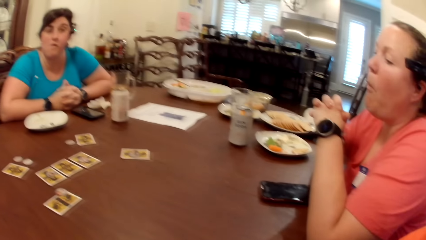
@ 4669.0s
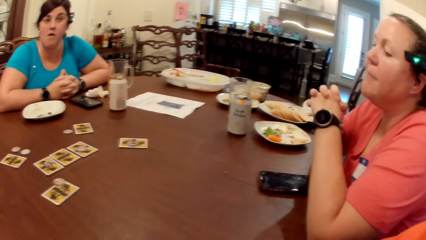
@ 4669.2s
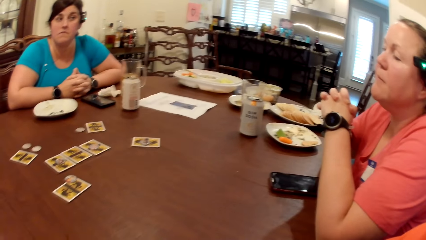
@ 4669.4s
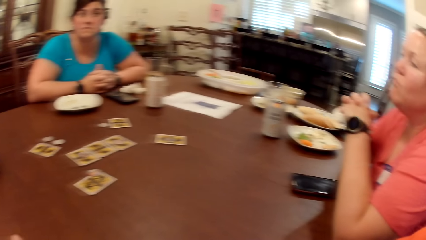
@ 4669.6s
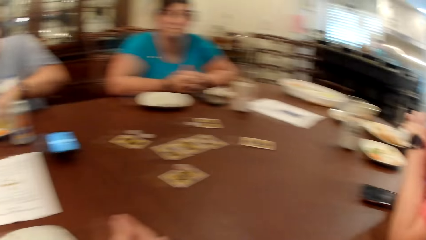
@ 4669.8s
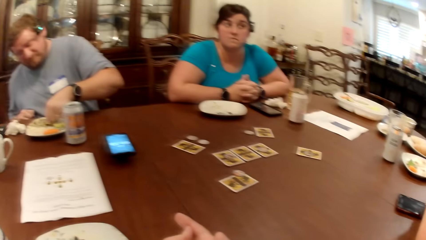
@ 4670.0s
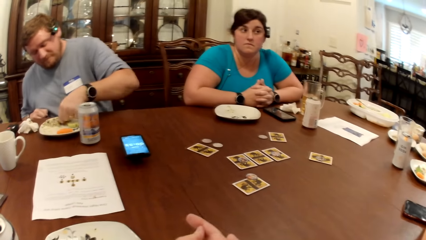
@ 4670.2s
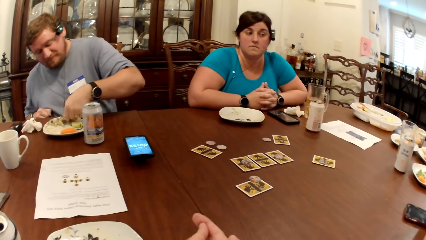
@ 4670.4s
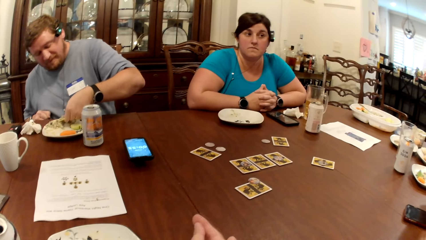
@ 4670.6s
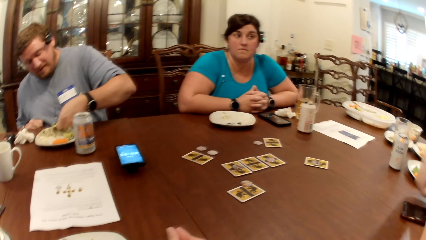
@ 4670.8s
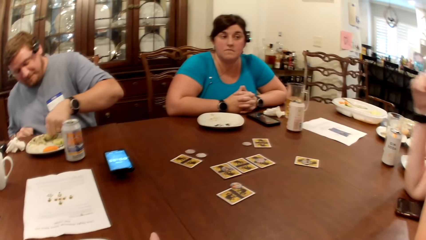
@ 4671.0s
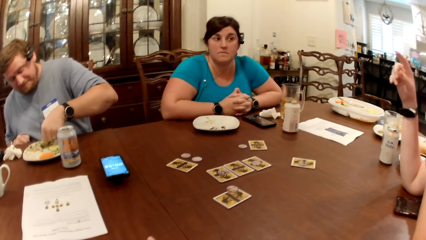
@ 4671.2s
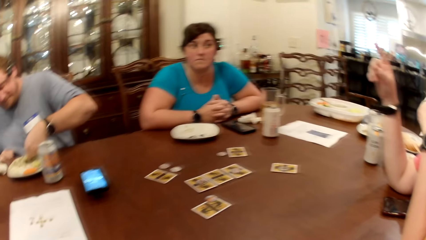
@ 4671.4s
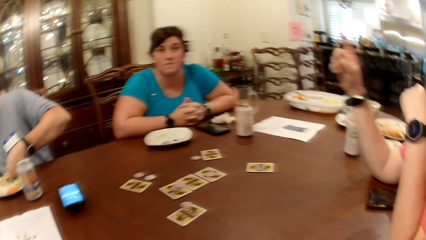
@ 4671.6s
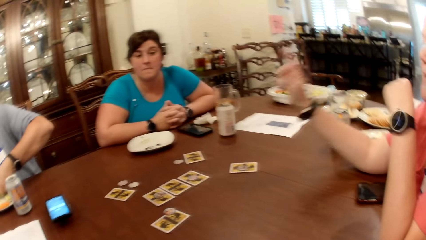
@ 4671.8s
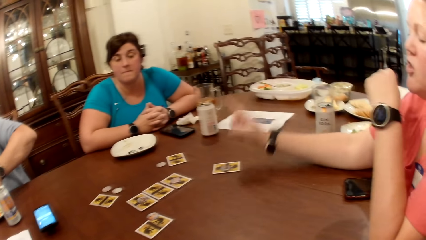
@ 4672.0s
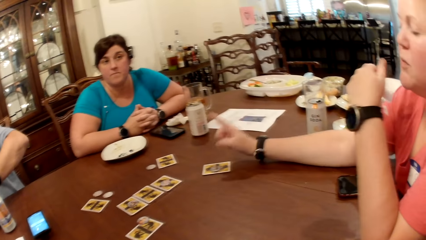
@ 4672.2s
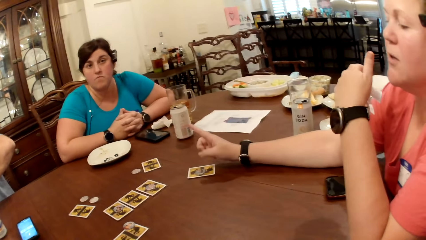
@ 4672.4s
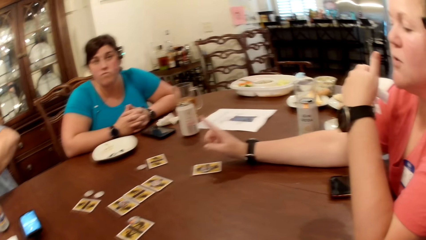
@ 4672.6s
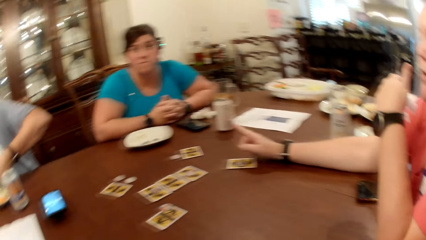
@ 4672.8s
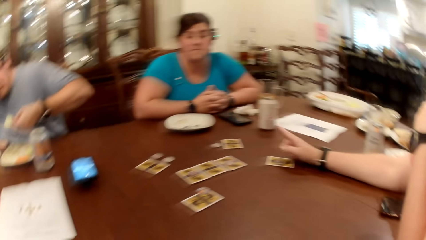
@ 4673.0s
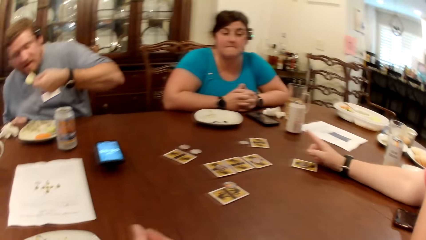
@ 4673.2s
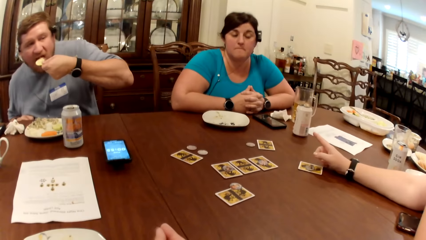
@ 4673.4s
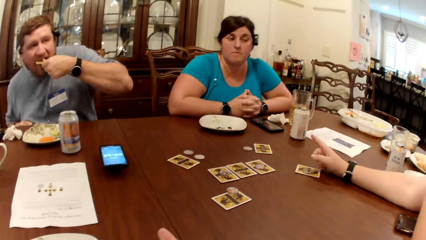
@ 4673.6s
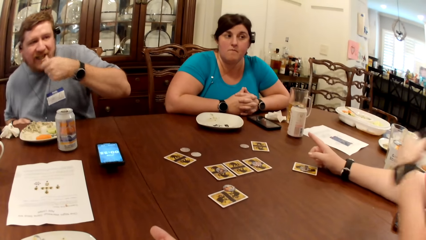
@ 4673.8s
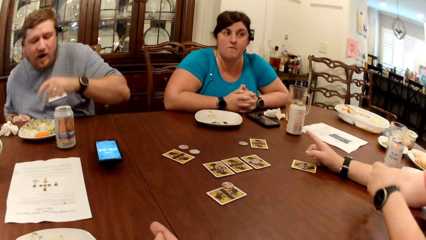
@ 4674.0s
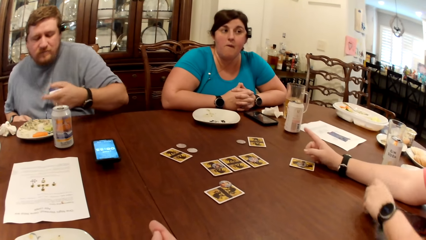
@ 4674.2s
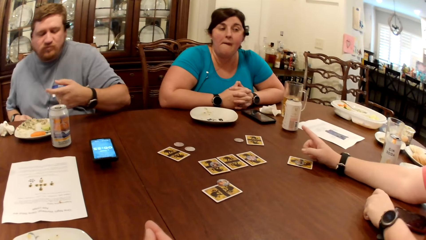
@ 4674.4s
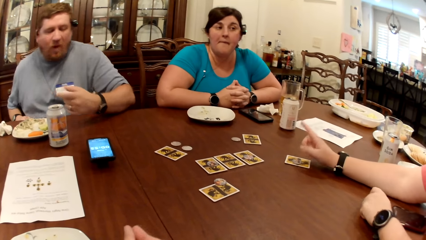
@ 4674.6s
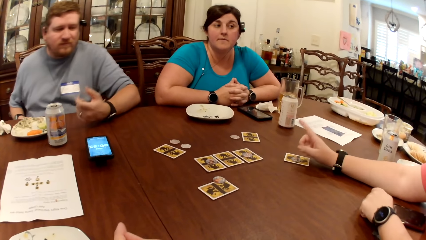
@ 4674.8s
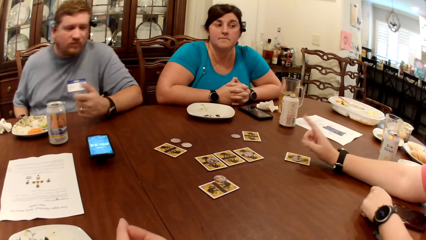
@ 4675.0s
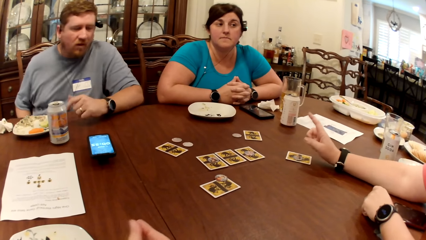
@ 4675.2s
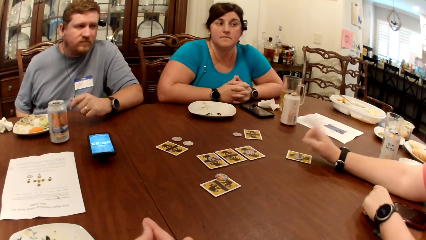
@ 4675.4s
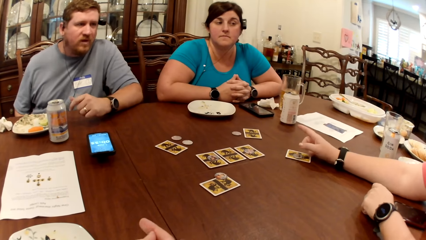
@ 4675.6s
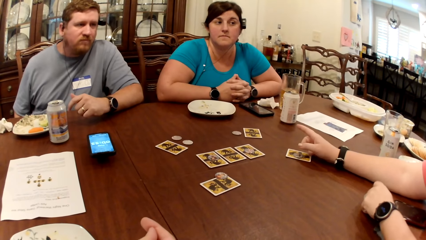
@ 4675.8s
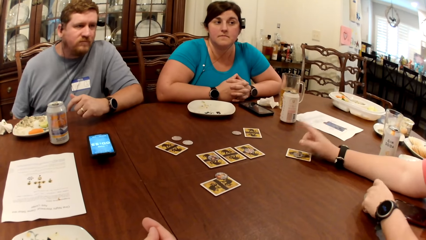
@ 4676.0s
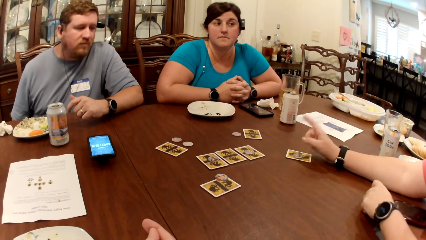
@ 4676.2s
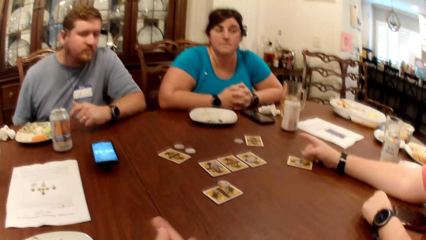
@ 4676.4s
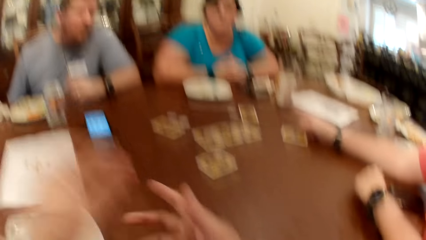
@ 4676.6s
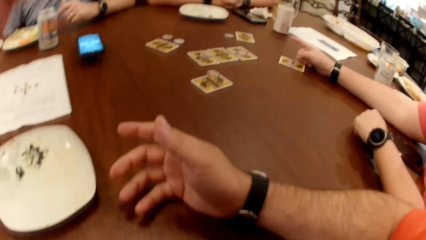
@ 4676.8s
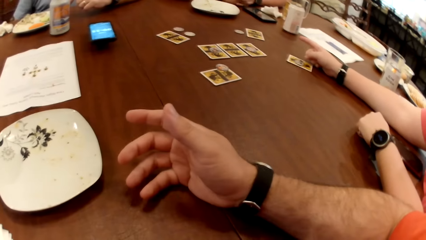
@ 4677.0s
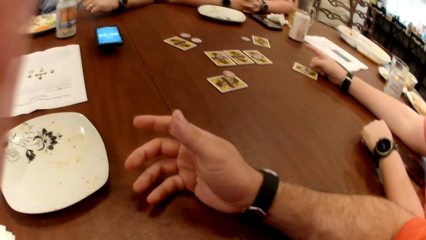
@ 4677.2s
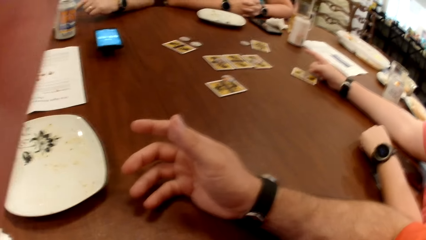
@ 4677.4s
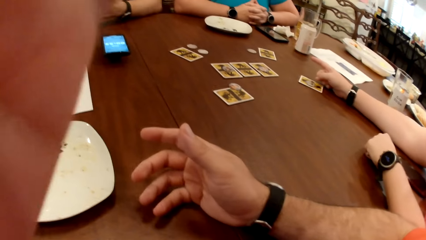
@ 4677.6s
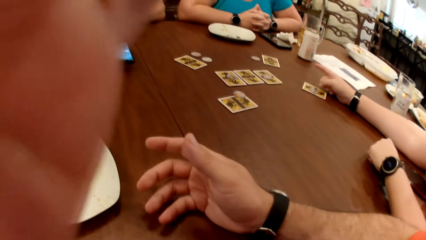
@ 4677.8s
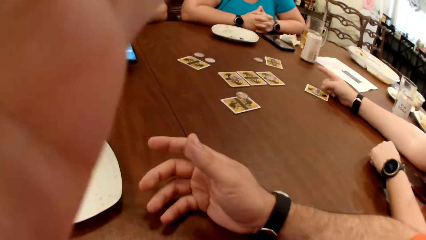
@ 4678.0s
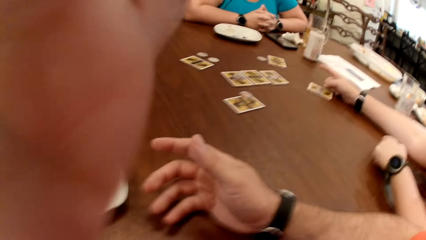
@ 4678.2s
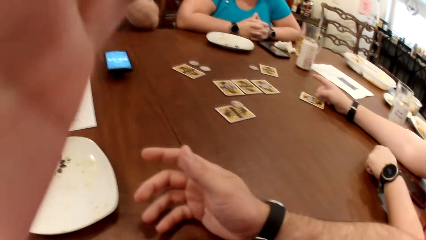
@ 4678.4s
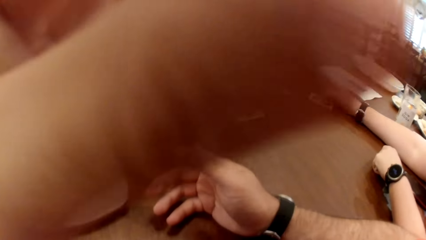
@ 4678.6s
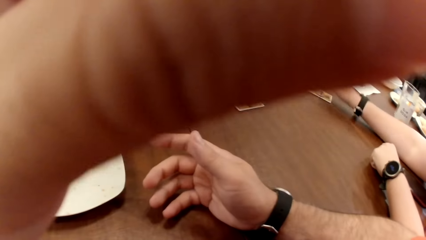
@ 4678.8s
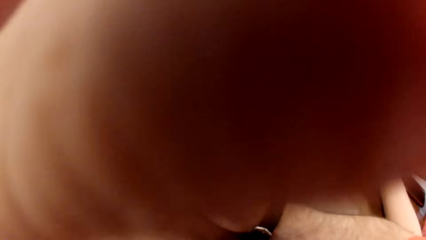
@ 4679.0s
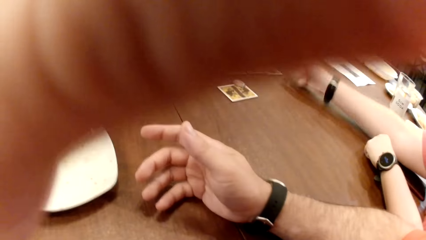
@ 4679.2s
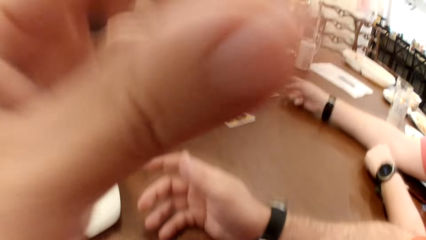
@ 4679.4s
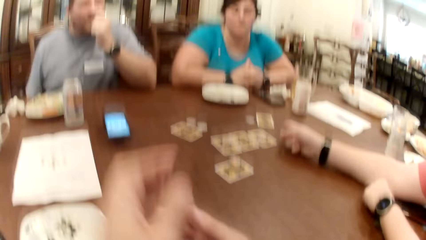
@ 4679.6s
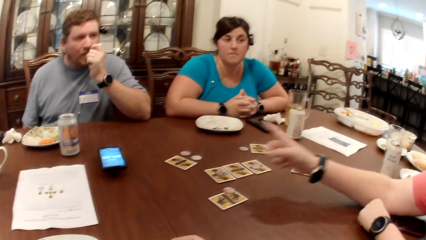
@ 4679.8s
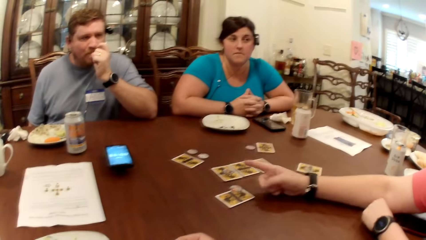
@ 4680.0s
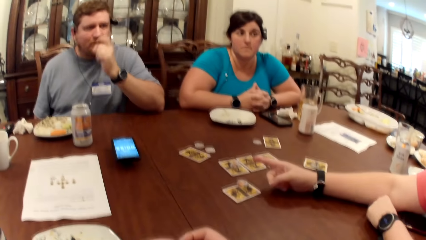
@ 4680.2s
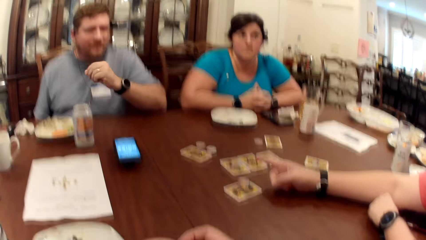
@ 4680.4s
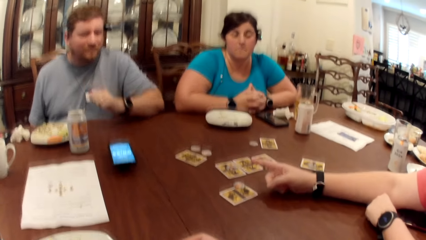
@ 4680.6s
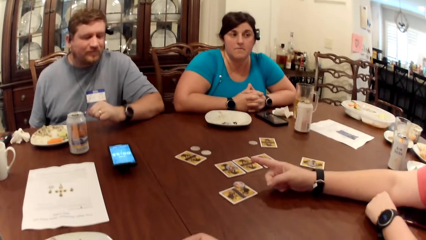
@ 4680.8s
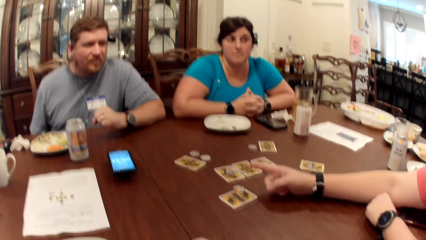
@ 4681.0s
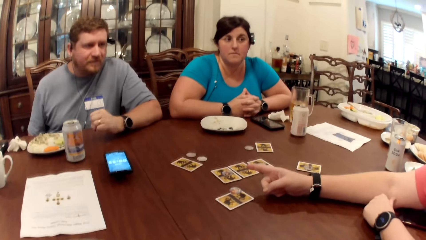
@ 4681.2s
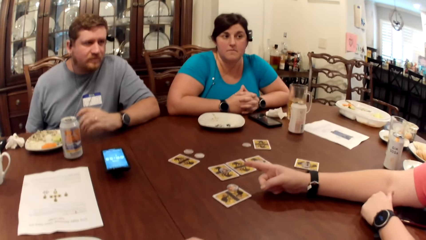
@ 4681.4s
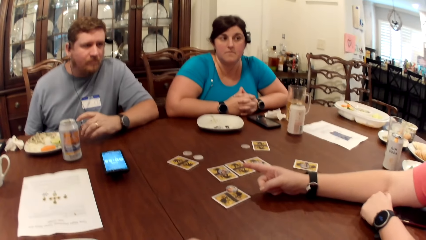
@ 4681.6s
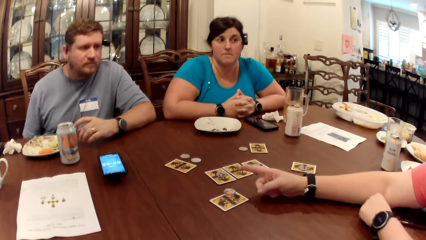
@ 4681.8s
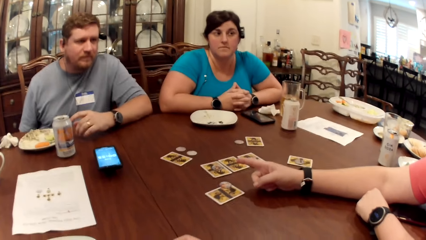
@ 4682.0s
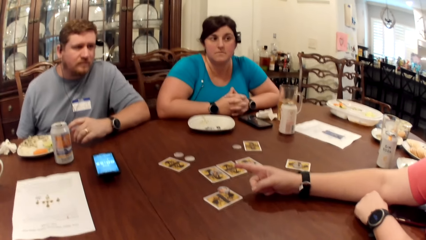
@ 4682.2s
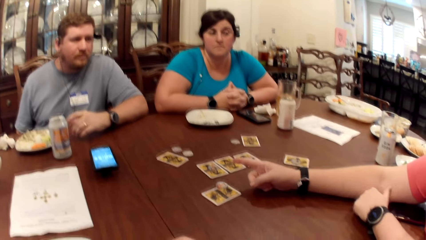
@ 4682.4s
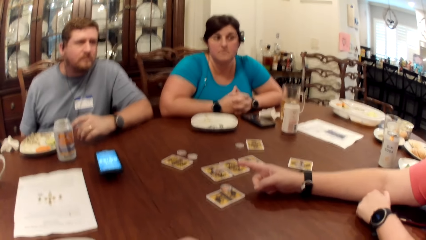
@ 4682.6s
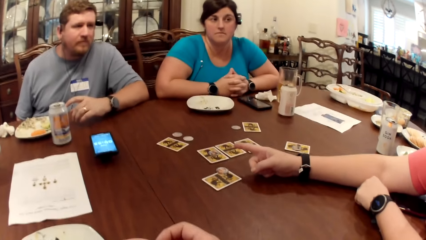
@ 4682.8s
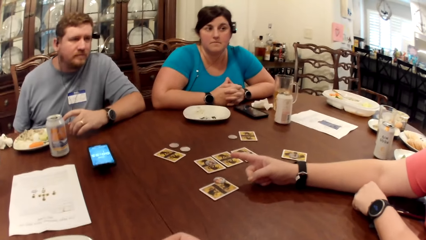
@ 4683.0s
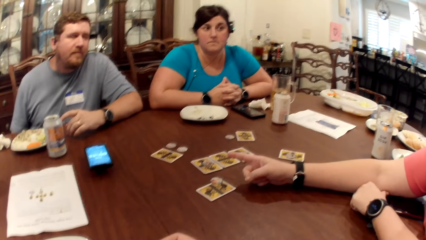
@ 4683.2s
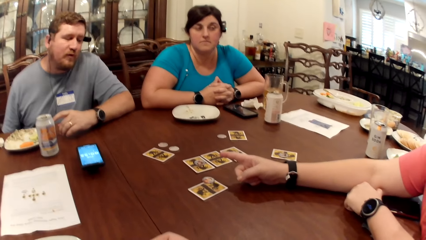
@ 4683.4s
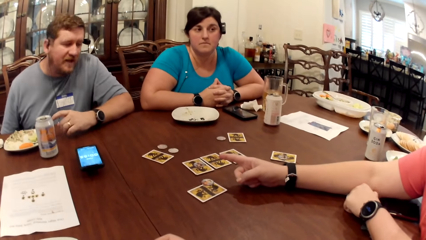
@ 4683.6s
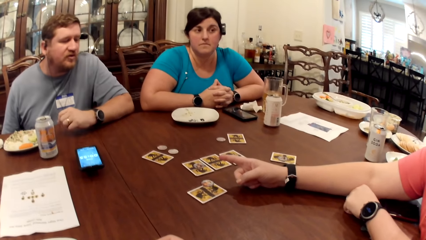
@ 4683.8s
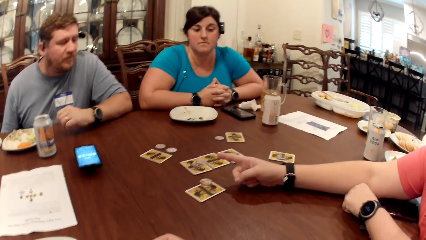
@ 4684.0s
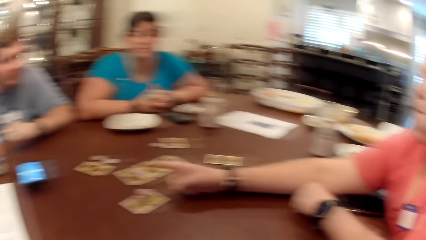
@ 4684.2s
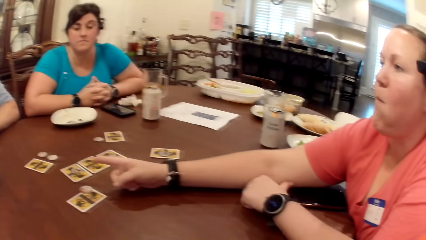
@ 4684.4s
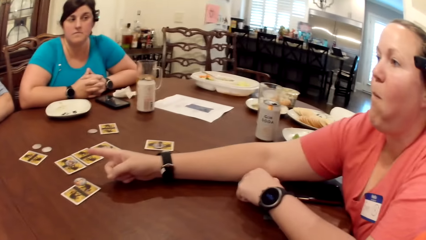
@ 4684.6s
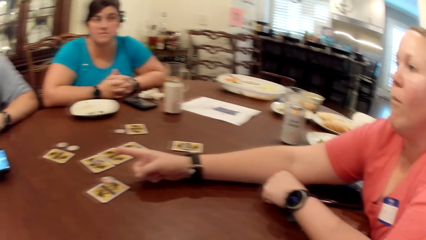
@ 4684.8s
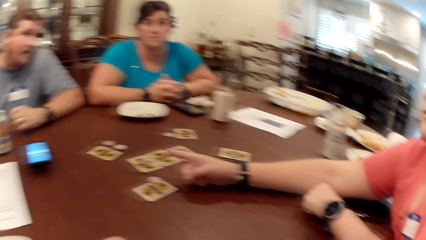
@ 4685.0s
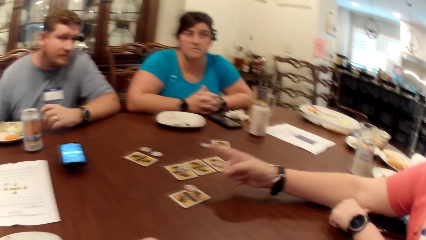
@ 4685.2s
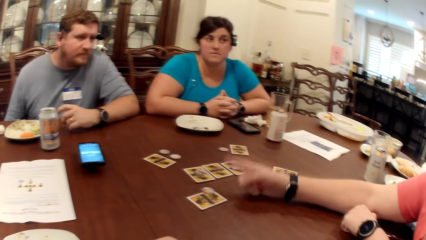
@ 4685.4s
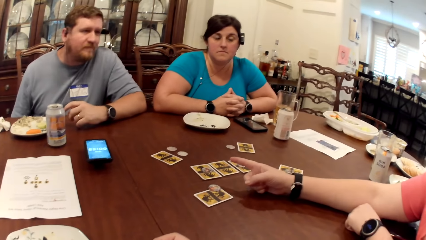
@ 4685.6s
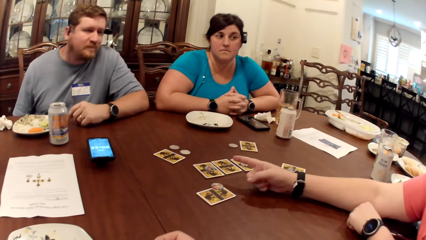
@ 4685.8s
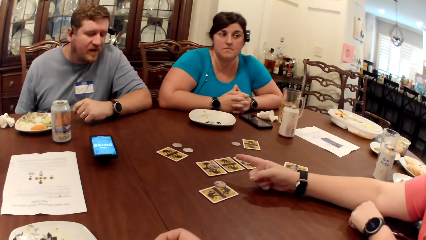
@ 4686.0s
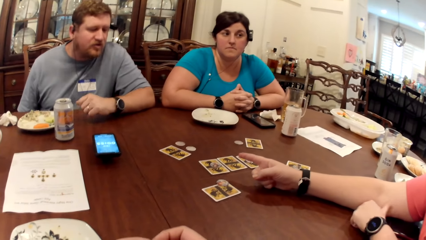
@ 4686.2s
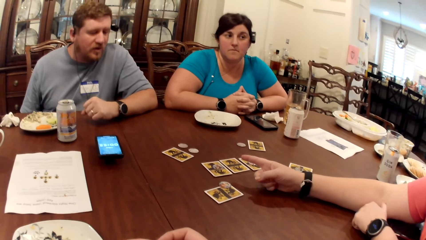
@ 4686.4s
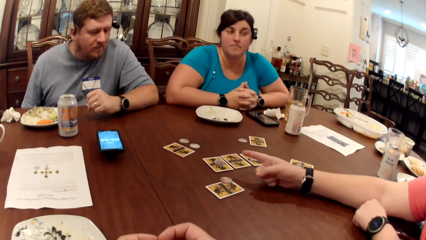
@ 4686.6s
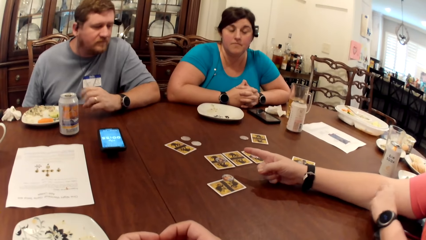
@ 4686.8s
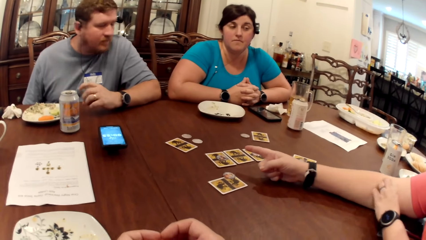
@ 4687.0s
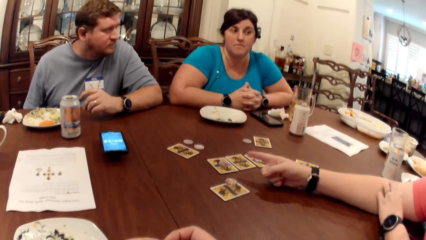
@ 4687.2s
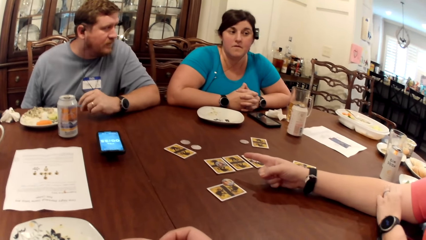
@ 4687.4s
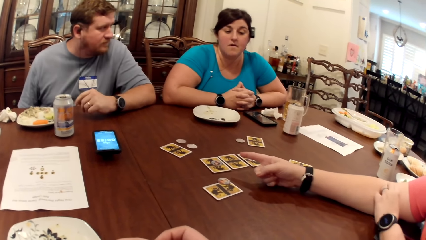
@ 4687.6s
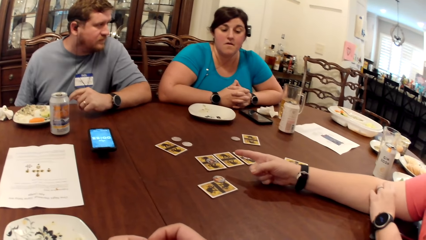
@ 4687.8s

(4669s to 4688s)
The man eats the sauce with his left hand. The camera wearer adjusts the camera. A person points his finger. Another person talks.
